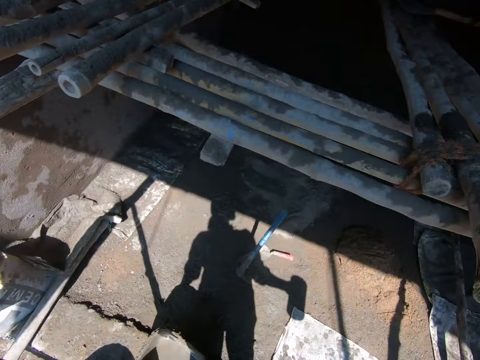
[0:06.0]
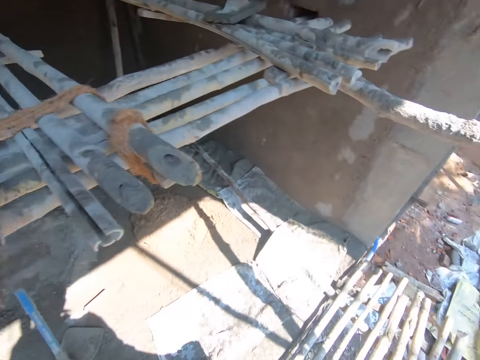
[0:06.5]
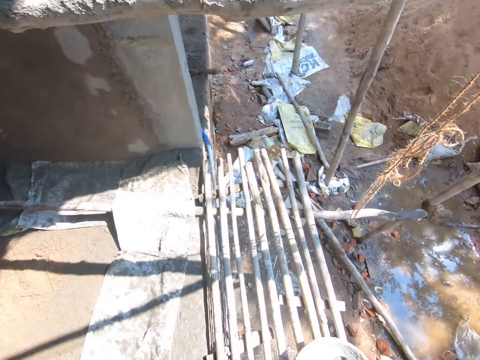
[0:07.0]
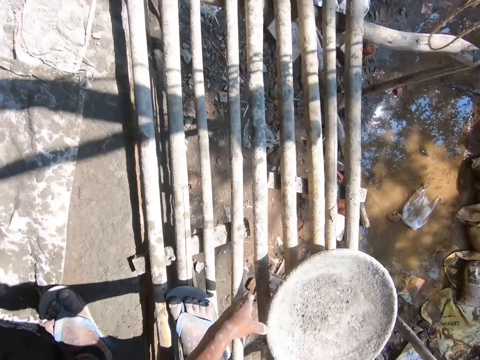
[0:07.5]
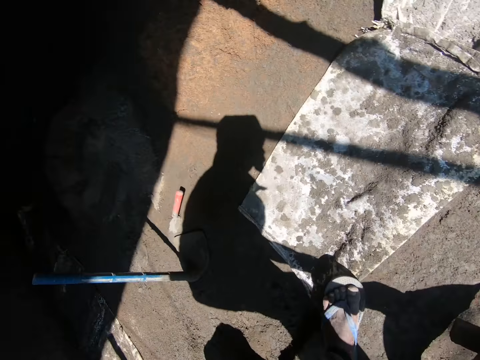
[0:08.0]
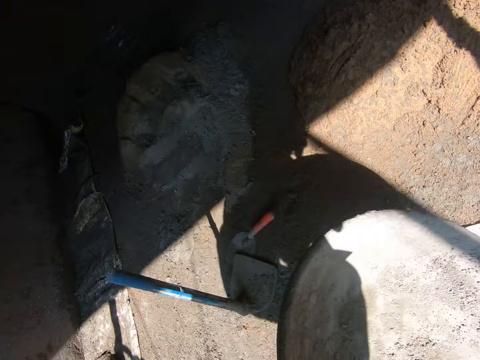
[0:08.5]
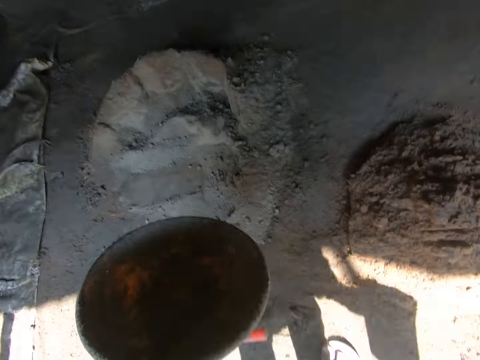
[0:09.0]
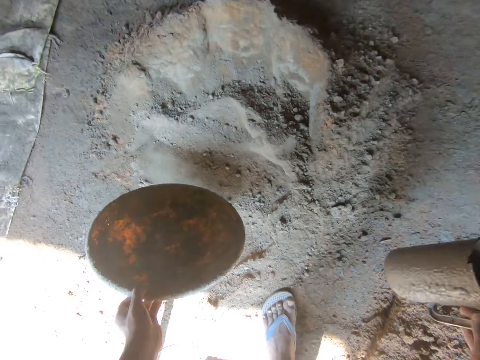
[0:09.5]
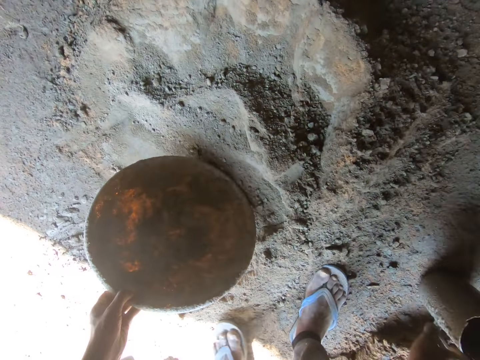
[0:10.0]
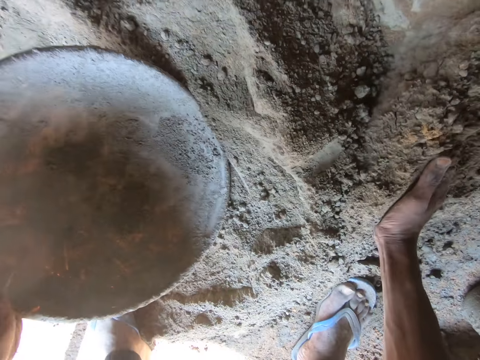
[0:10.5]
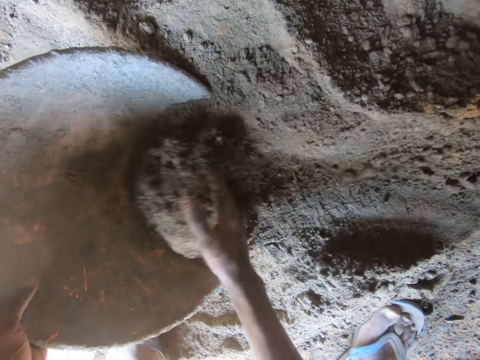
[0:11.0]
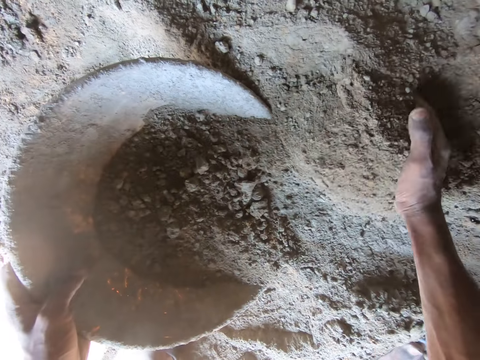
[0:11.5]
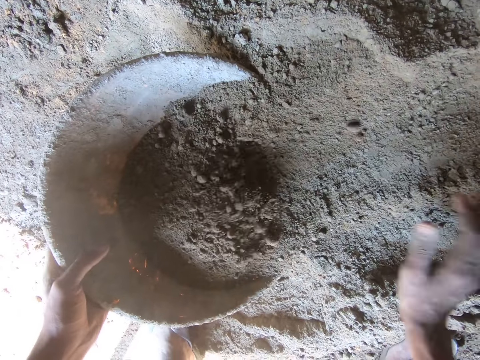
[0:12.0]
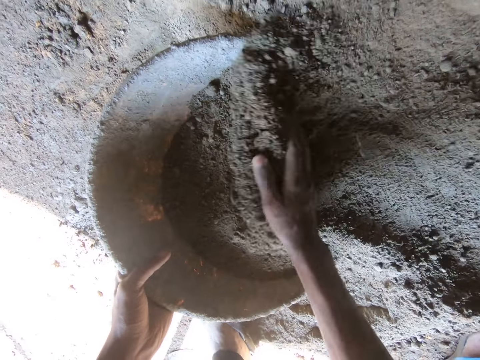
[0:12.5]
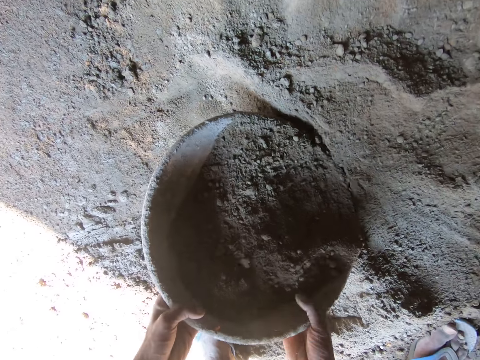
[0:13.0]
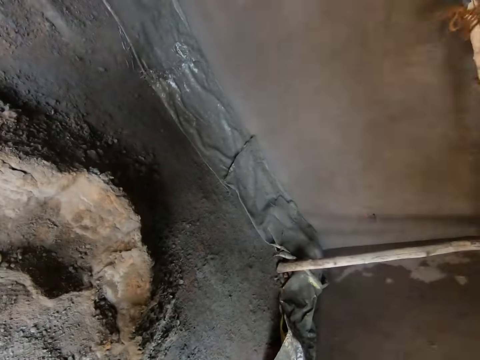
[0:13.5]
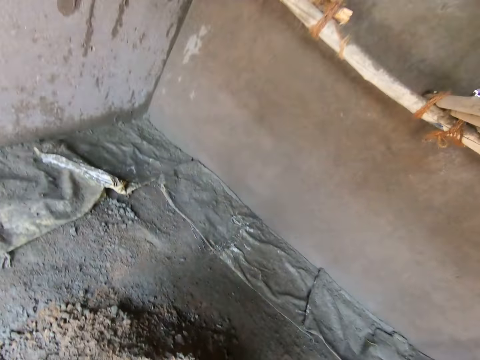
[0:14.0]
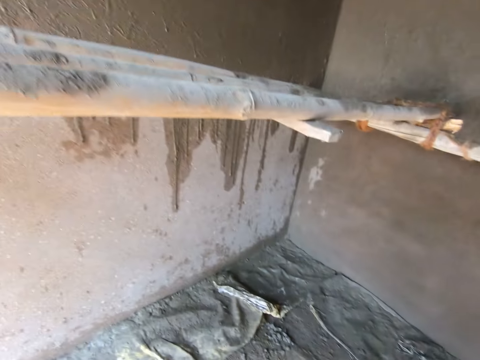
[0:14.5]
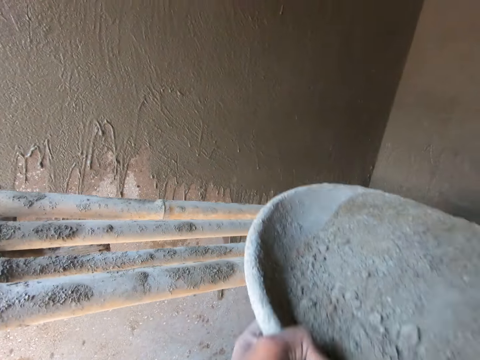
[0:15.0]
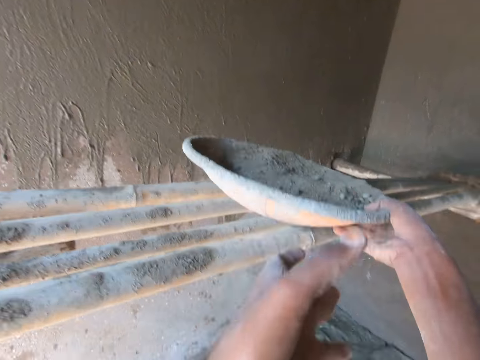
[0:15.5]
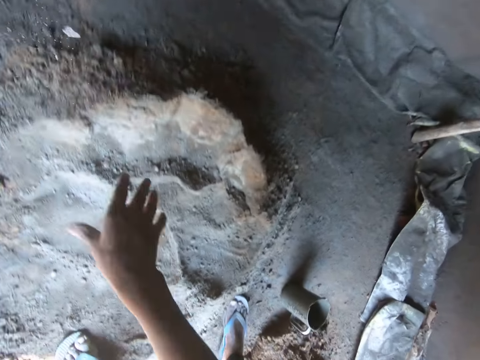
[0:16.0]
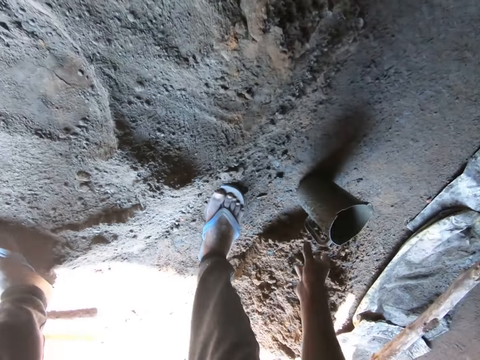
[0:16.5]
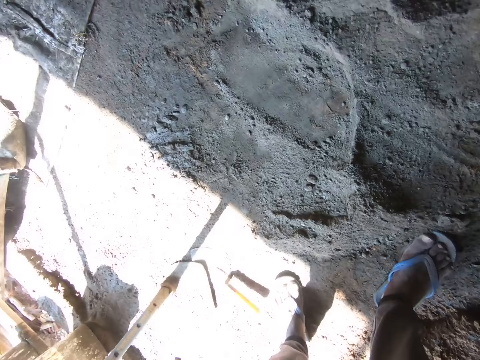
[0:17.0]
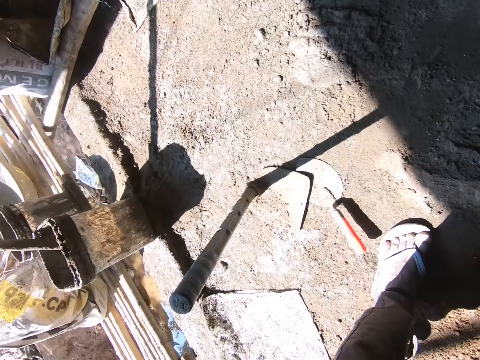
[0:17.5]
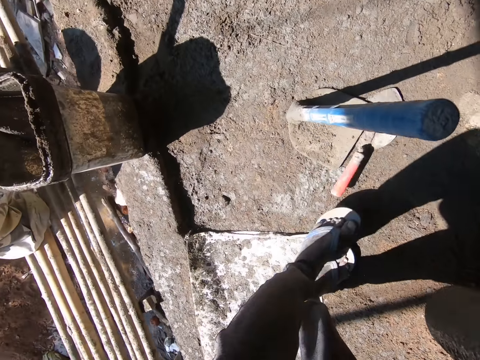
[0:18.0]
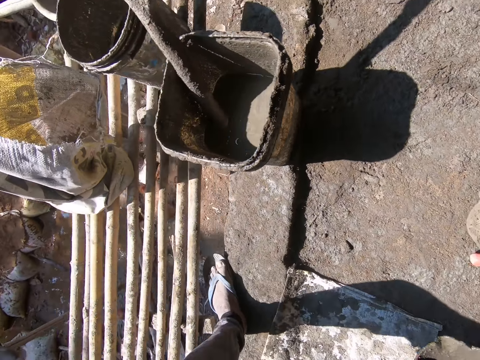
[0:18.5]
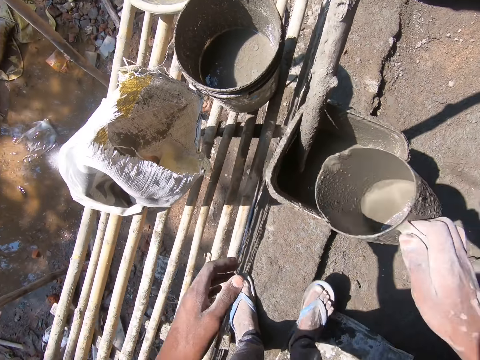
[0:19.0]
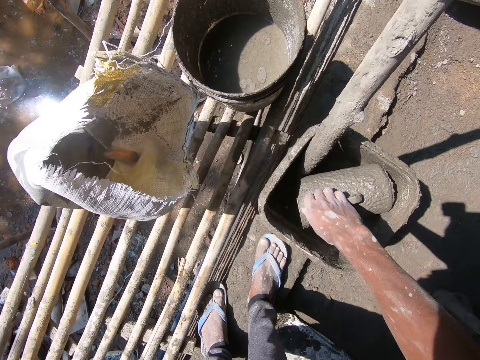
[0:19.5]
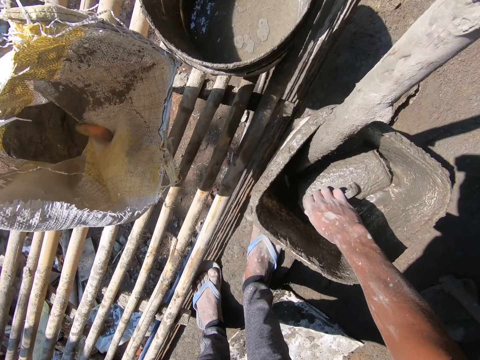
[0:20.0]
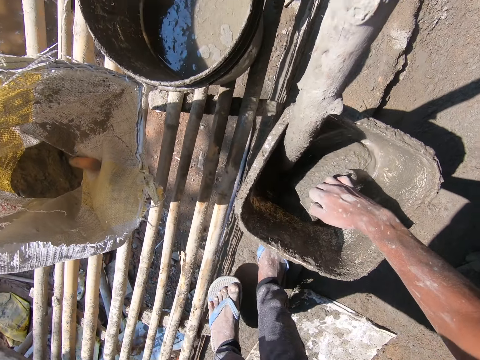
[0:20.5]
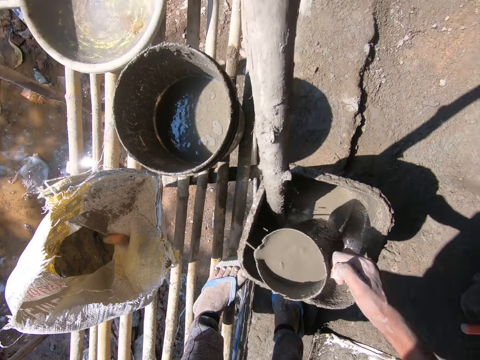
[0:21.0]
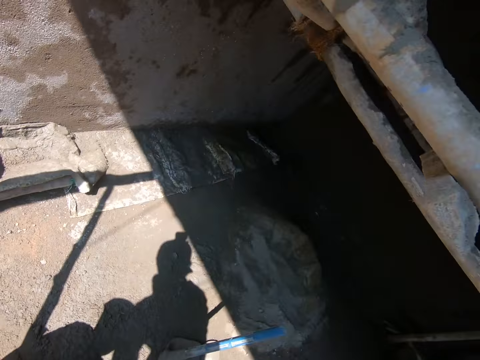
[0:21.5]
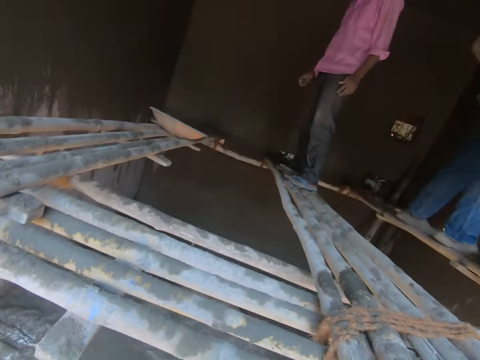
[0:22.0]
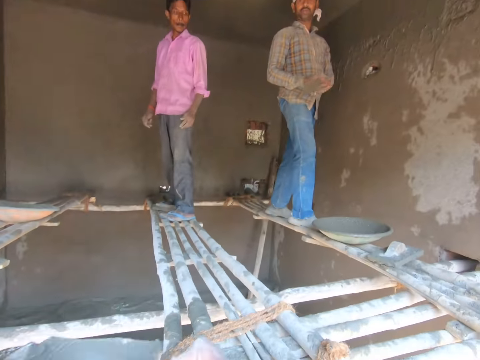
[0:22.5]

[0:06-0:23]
The camera wearer picks a basin. They put the tin down. They place the mortar on the basin. They carry the basin of mortar. They place the basin of mortar on the construction ladder. They take the jar. They take solution of cement with the jar.

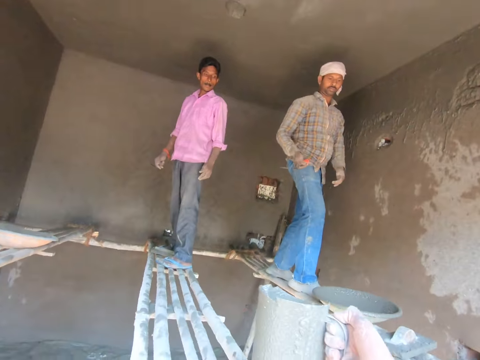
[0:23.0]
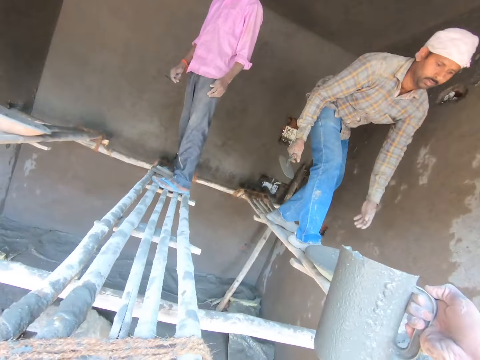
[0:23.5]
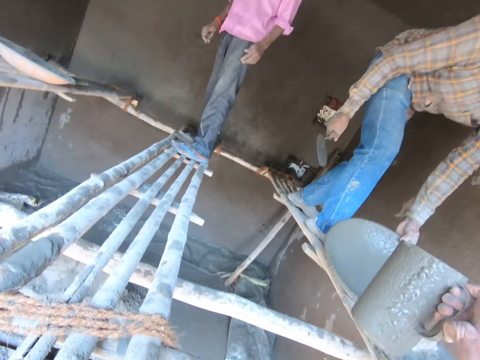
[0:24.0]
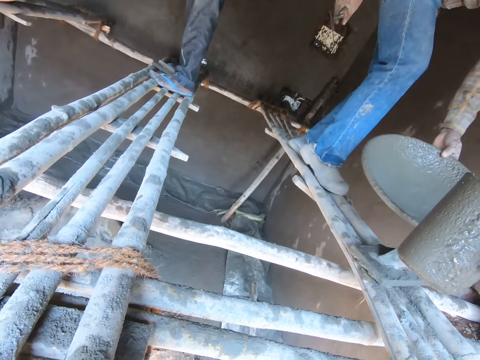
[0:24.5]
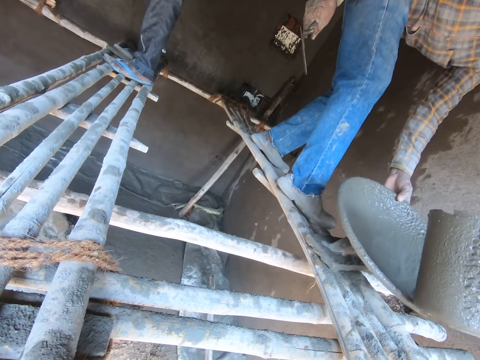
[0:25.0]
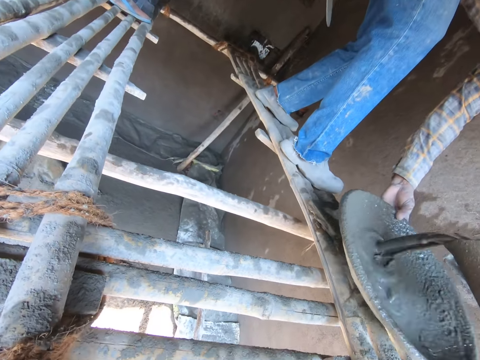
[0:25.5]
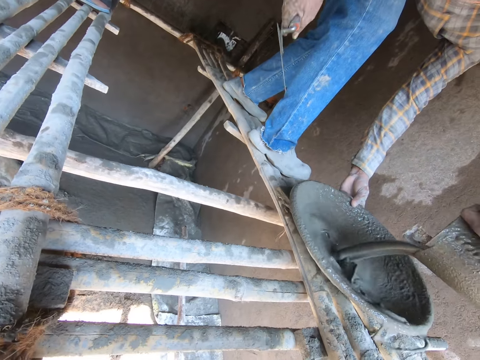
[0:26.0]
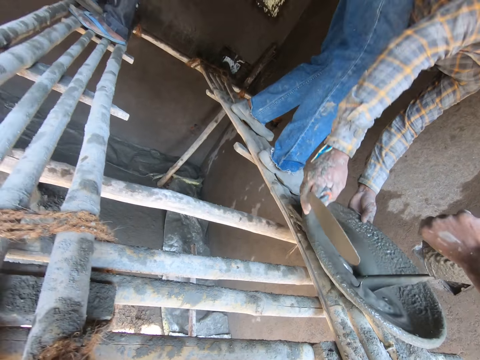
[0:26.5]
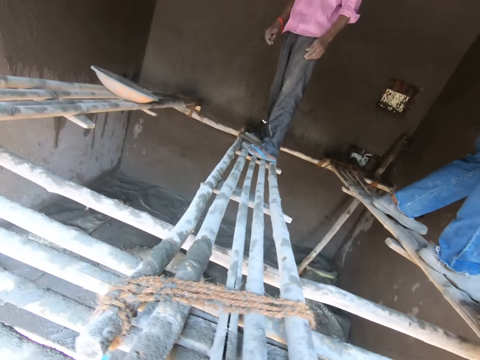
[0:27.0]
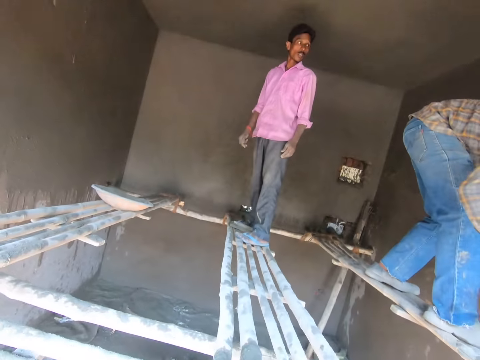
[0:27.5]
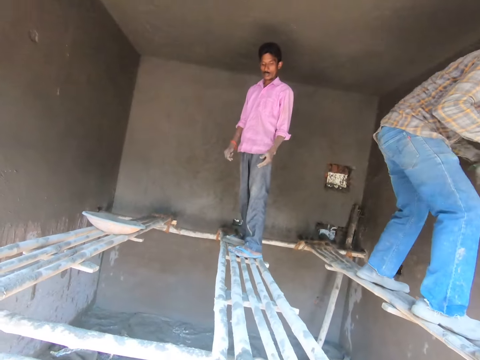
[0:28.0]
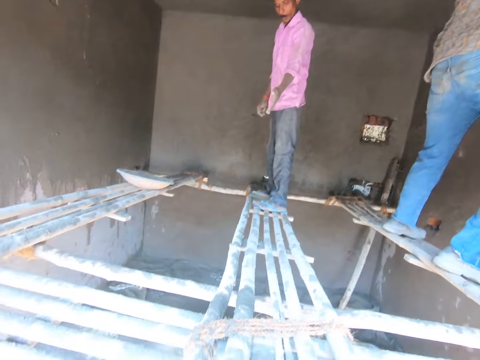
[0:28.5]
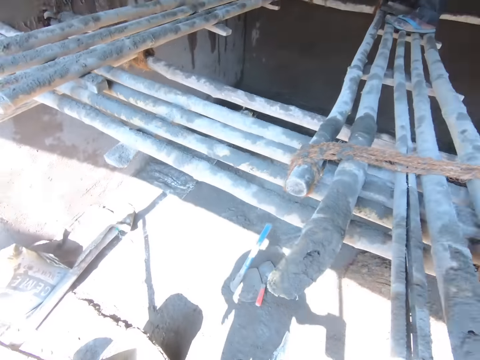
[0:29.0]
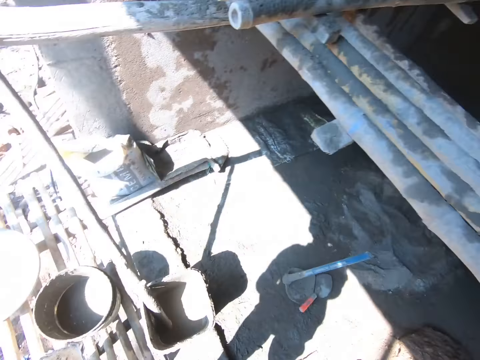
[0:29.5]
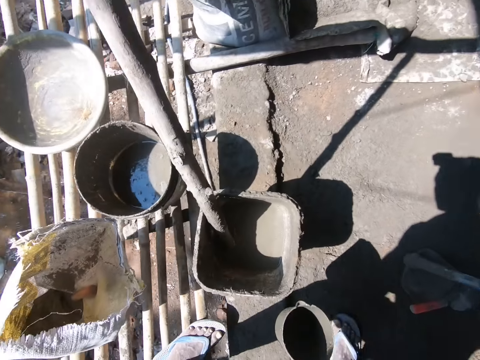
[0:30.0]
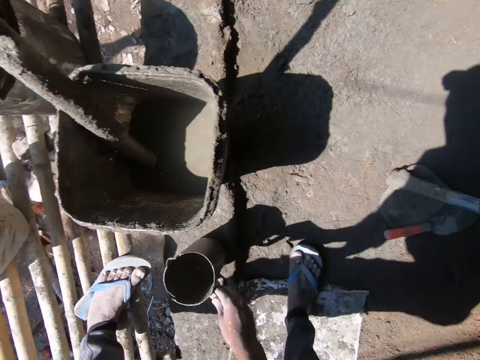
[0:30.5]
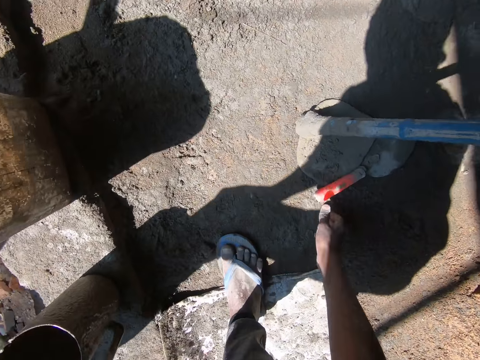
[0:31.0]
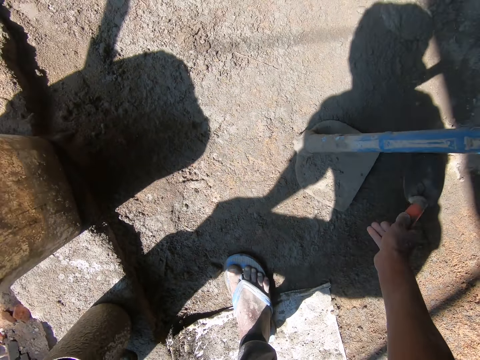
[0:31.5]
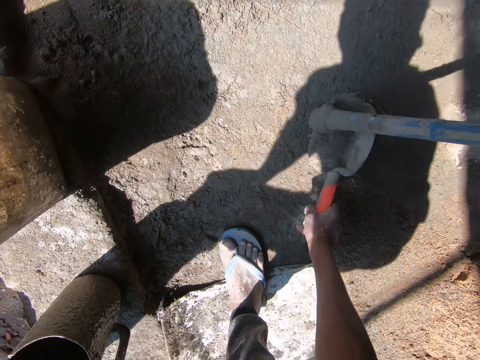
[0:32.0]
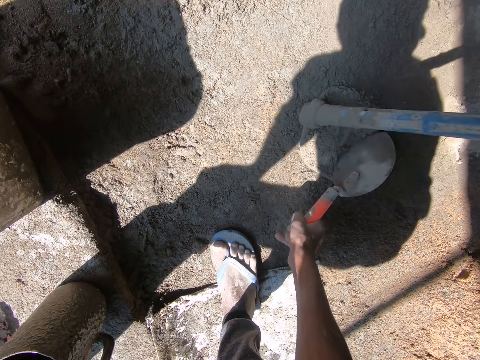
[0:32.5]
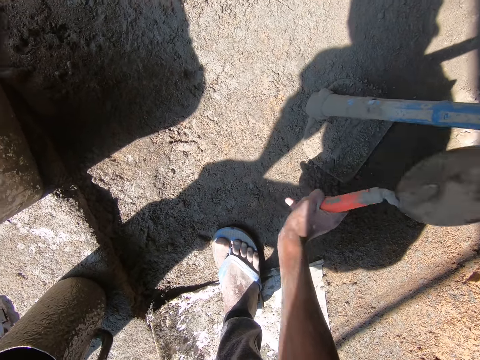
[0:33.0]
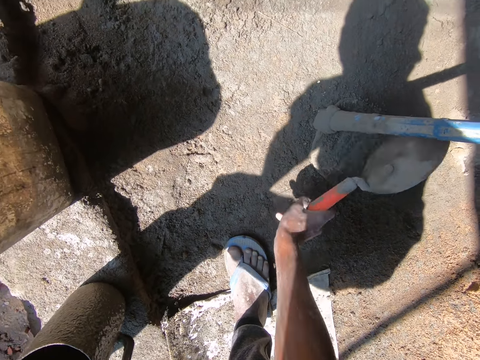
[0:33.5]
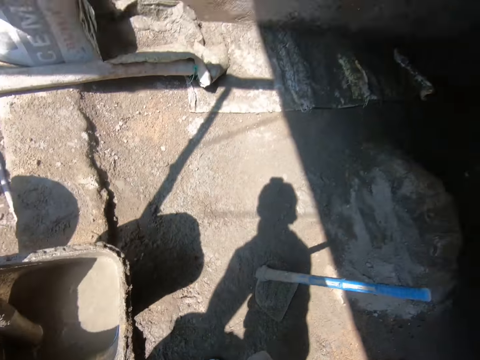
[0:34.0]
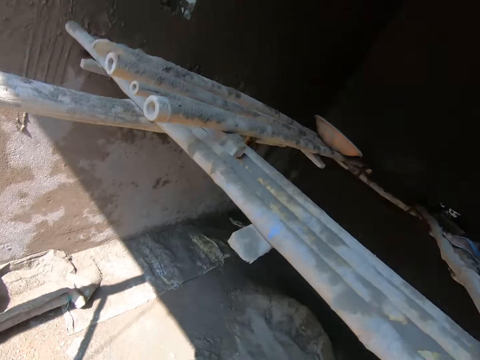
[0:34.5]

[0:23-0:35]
The camera wearer moves the hand with the jar of water. A man carries the basin. The man puts the tray down. The camera wearer pours the mortar in the basin. The man carries the basin. The camera wearer stares in the construction site. They put the jar down on the floor. They pick up the trowel and hit the trowel on the hoe.
